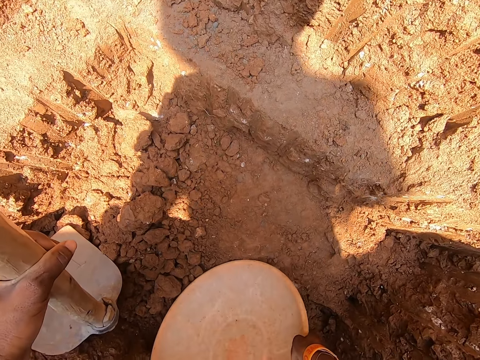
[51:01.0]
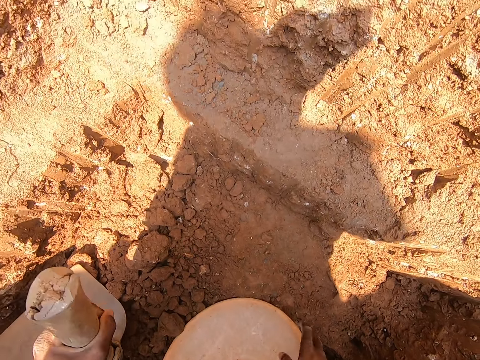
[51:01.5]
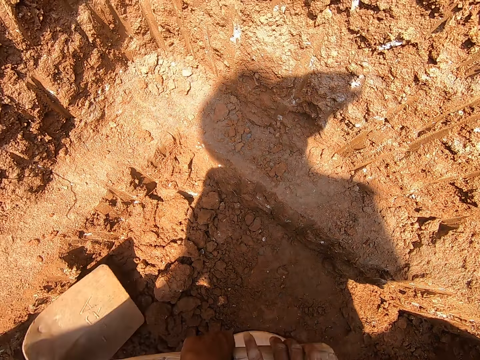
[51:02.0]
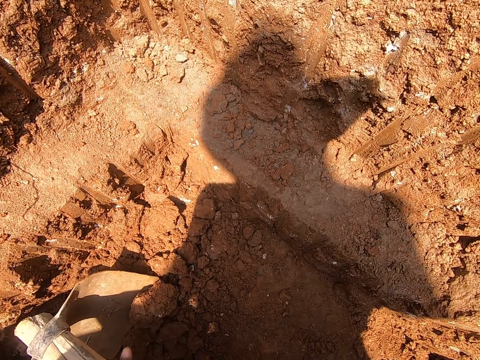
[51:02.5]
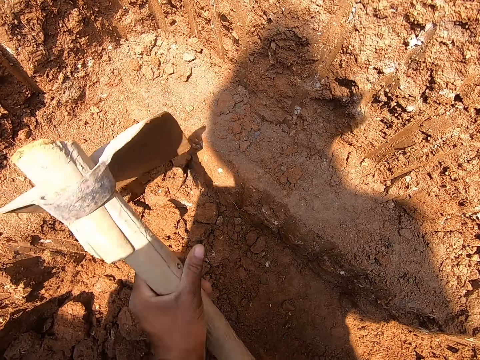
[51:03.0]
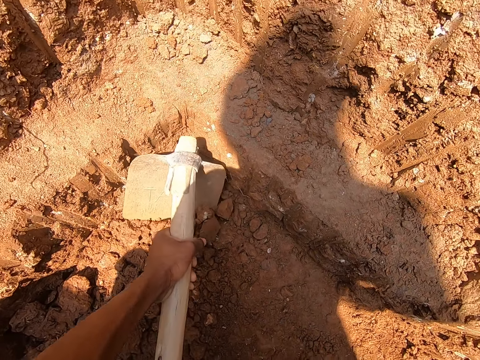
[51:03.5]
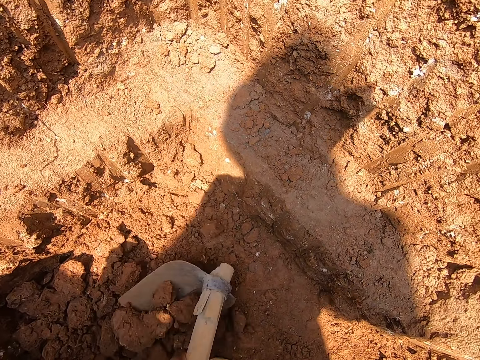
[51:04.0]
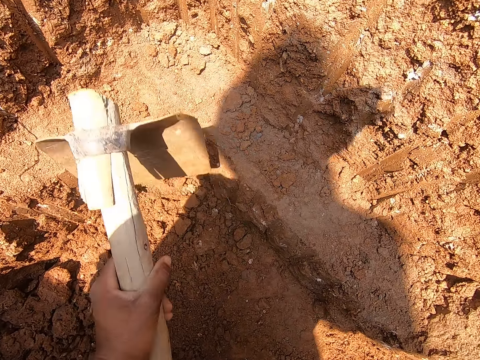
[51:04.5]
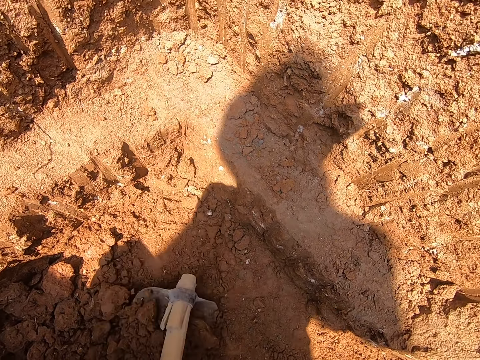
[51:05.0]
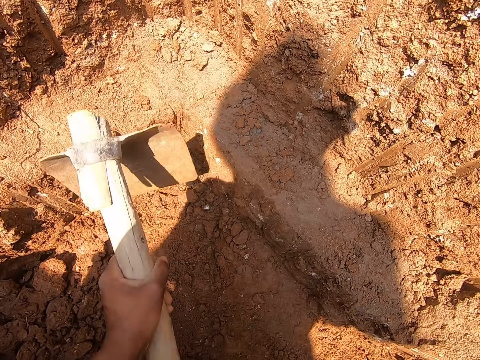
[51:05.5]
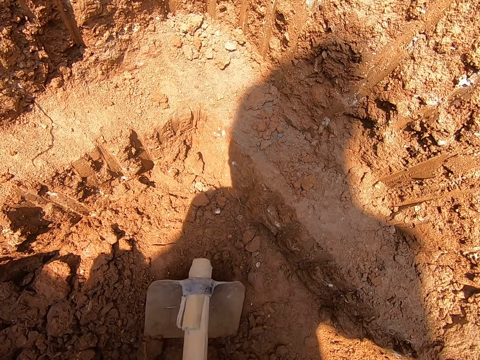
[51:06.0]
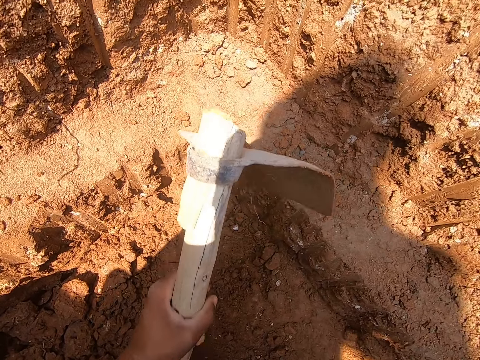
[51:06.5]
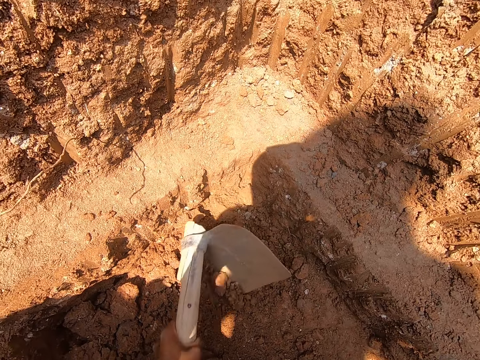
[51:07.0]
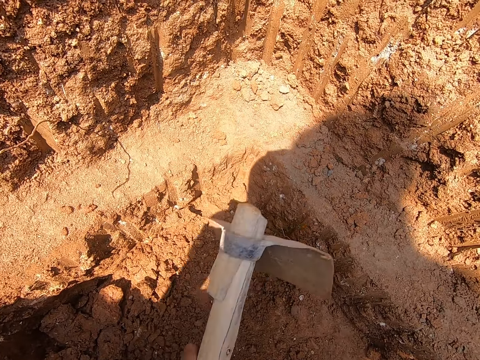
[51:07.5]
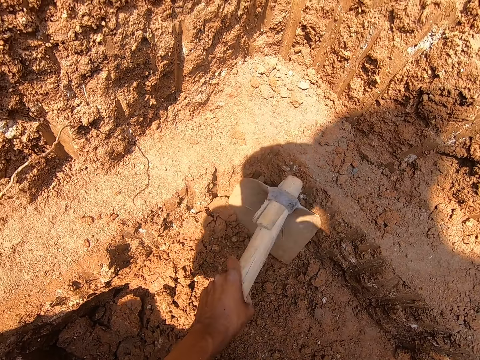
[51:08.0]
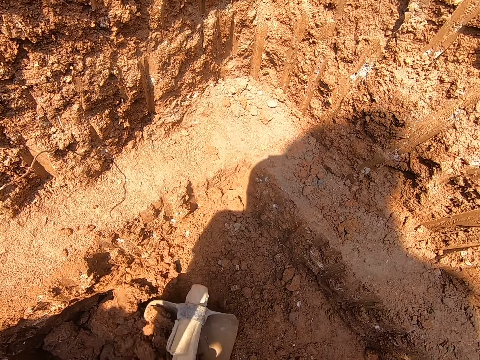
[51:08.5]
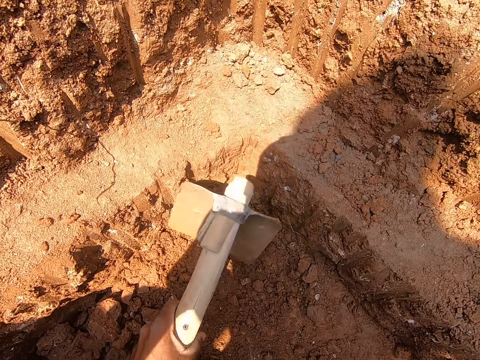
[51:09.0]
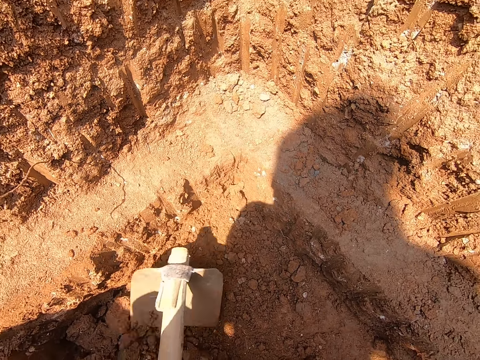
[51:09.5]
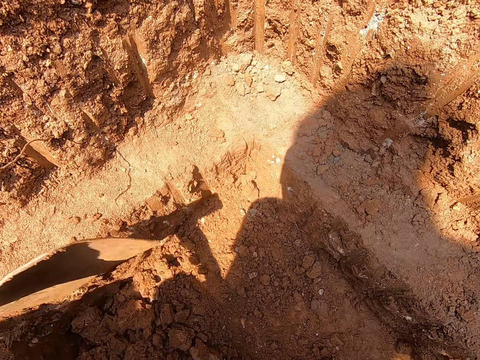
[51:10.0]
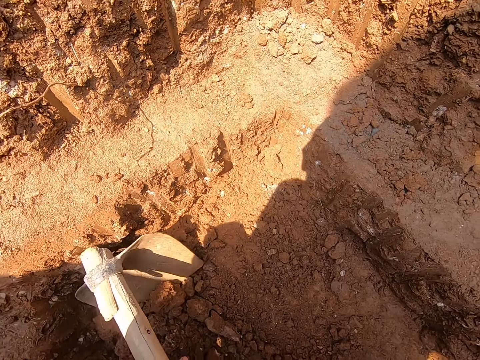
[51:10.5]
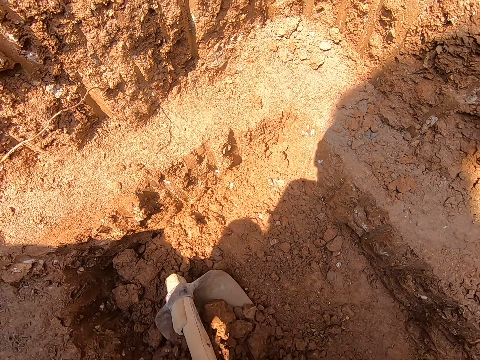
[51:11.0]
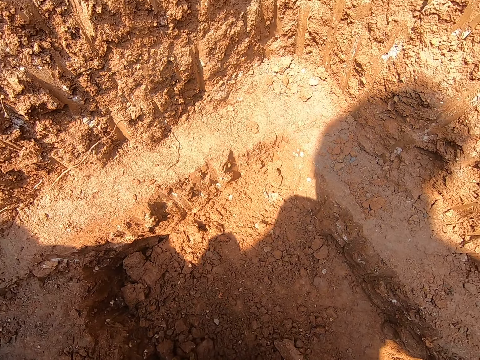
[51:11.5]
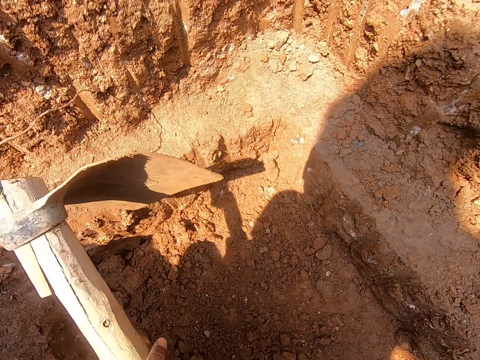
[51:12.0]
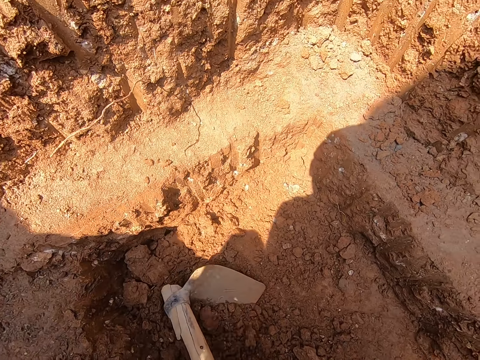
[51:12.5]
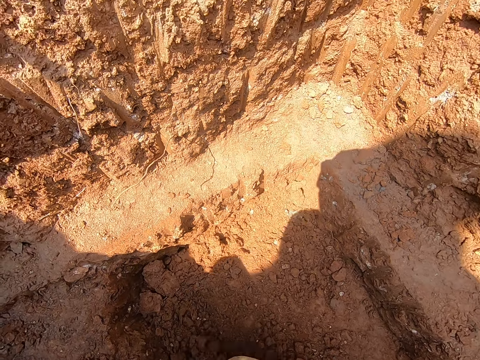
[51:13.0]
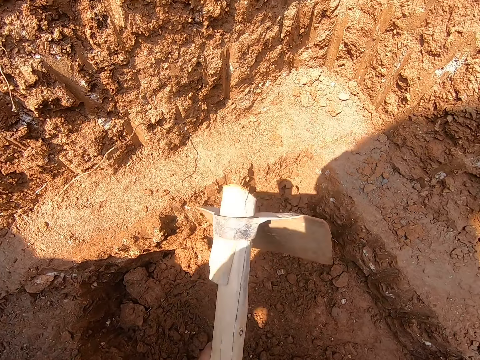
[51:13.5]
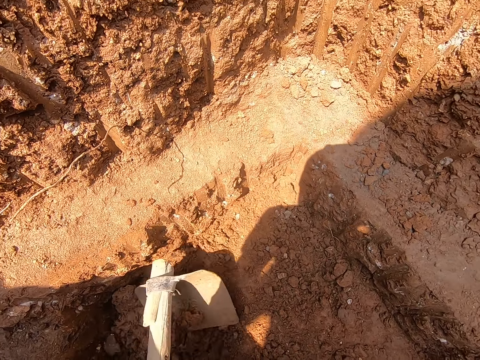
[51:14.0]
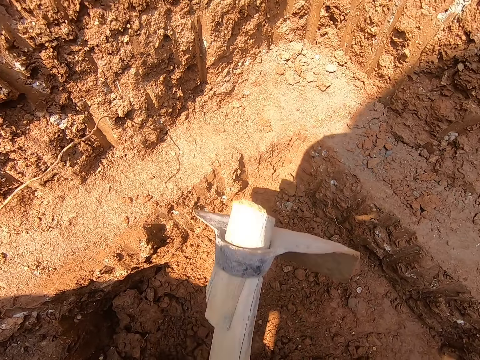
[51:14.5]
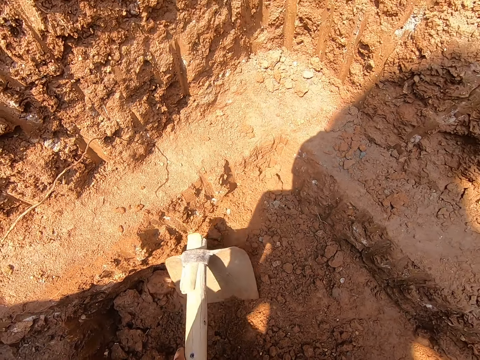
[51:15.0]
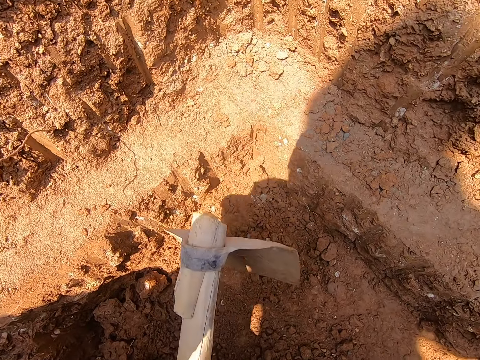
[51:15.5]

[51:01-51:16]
The camera wearer holds the hoe on the floor with both hands. He puts soil in the basin with the hoe. He gathers sand on the ground with the hoe in his hands.

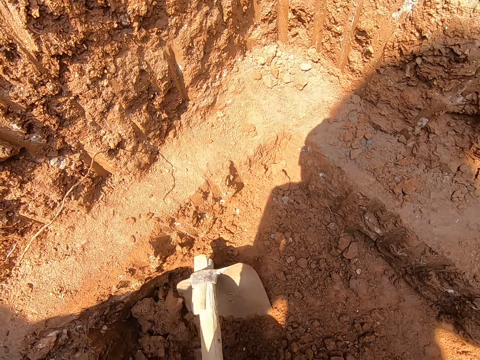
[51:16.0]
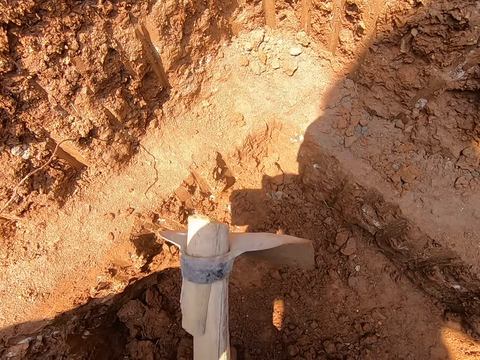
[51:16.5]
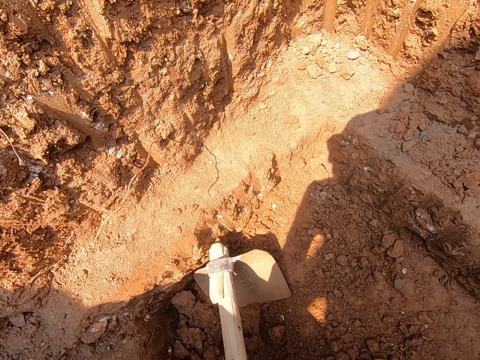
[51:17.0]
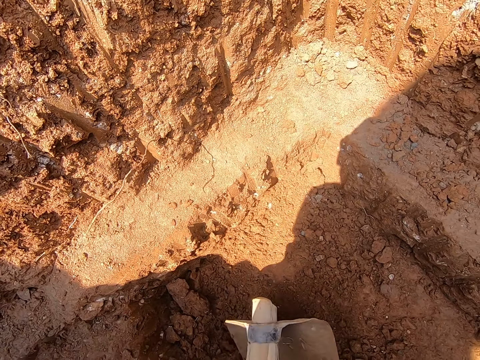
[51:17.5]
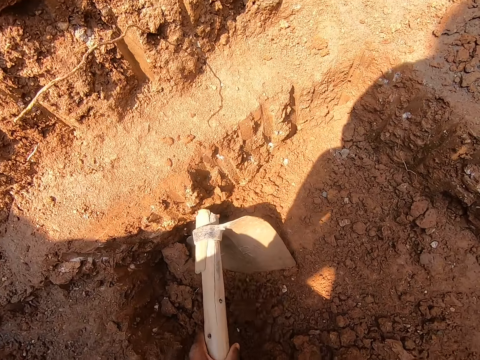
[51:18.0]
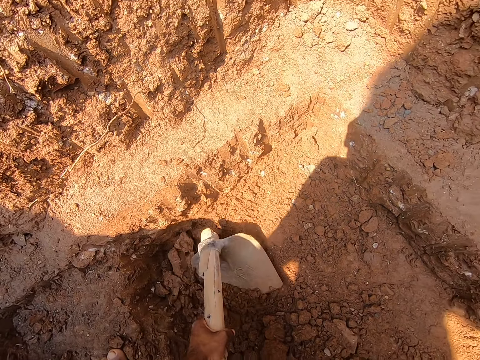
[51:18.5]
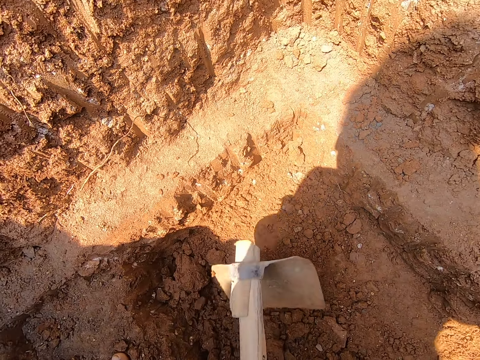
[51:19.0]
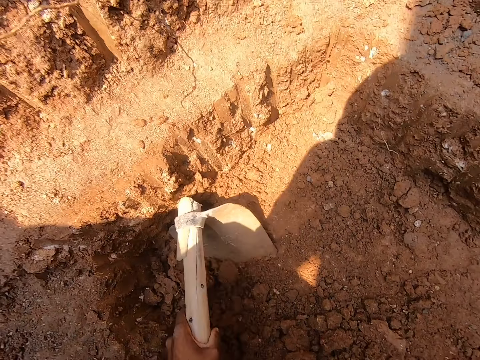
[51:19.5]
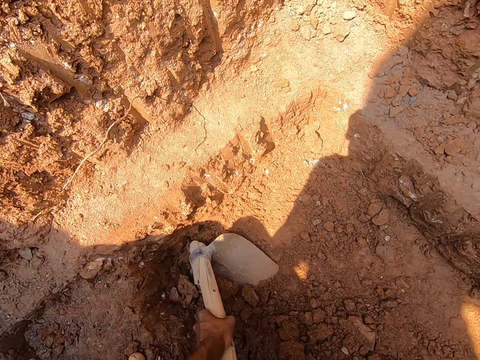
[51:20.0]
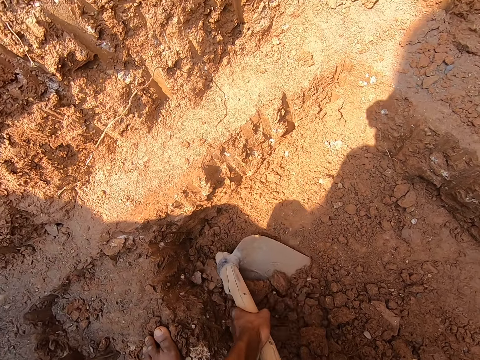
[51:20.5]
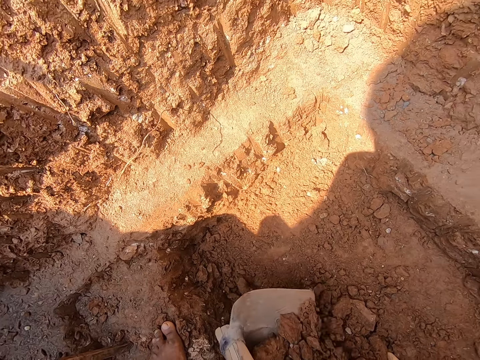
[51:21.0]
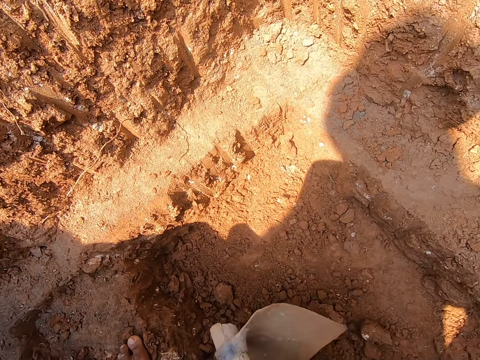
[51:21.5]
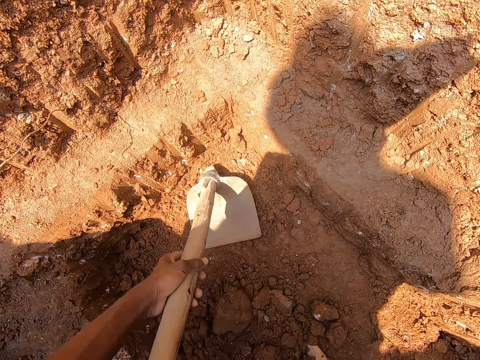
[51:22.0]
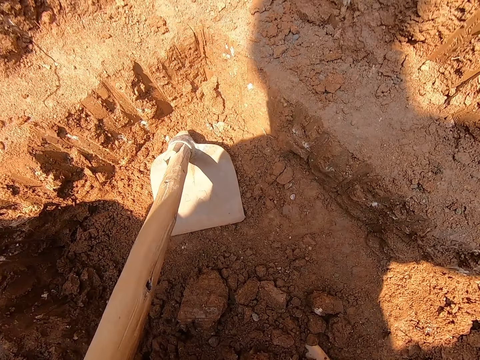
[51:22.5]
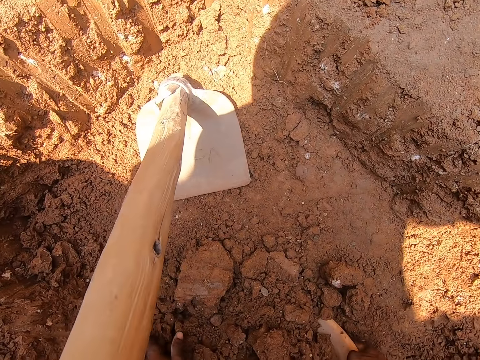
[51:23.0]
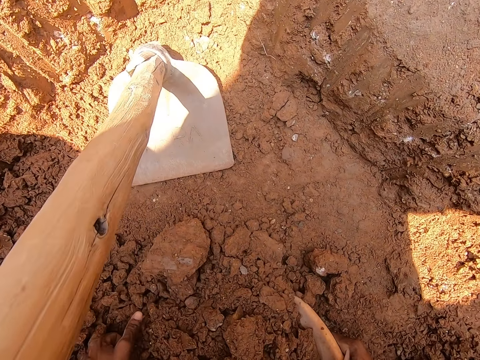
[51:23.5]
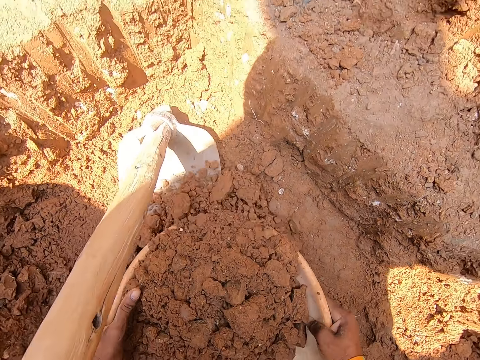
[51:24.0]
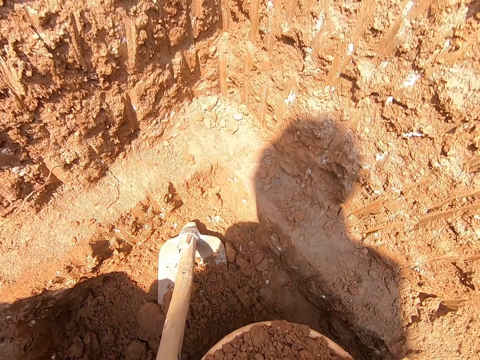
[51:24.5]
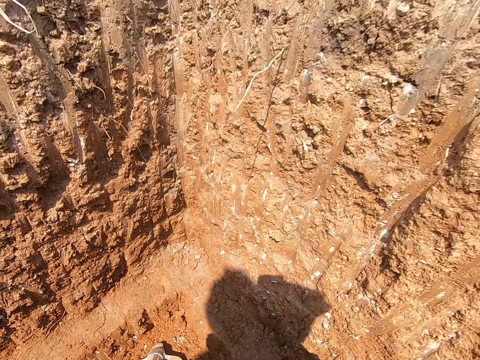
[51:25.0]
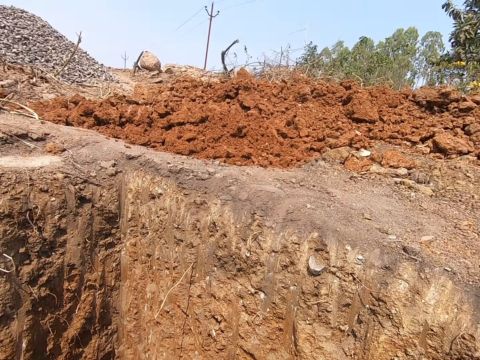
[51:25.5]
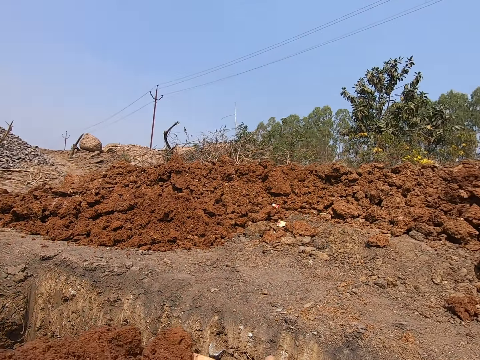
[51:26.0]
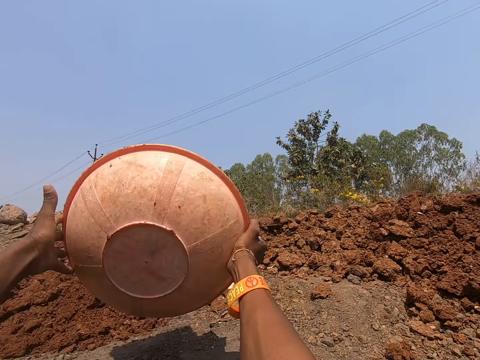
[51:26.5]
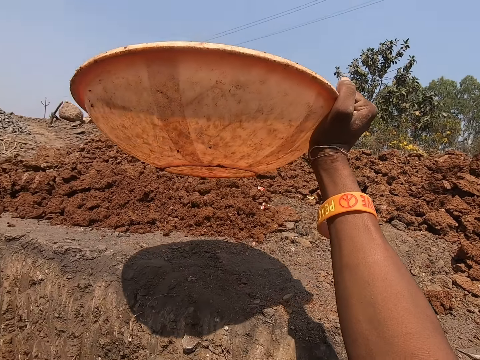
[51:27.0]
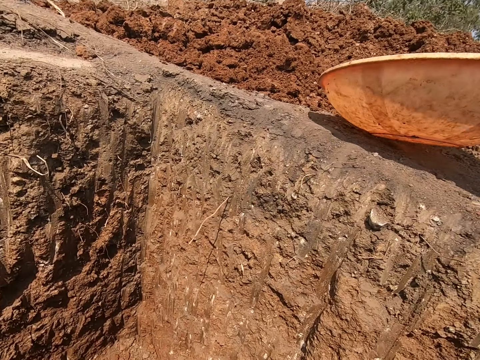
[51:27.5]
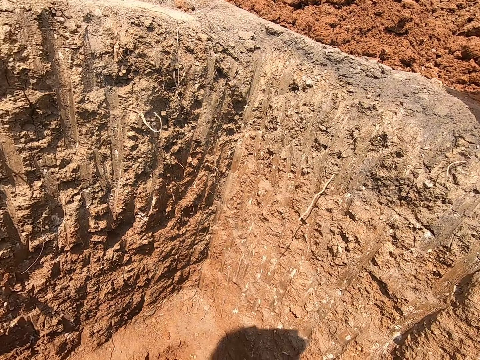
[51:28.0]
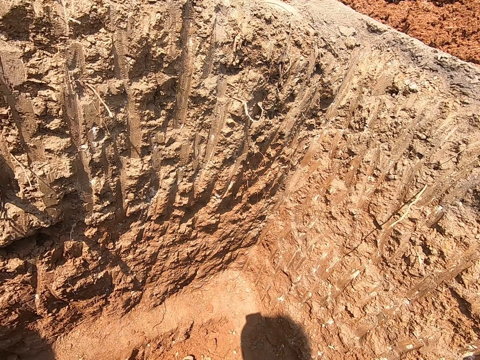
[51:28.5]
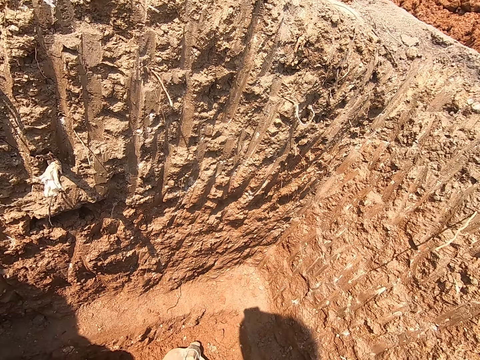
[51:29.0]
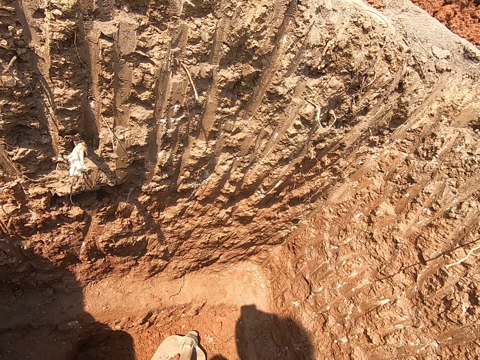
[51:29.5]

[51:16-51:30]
The camera wearer places the hoe on the floor with his left hand. He picks the bowl from the ground with both hands. He carries soil. He pours the sand in the bowl on the ground with both hands. He holds the bowl on the floor with his right hand.
